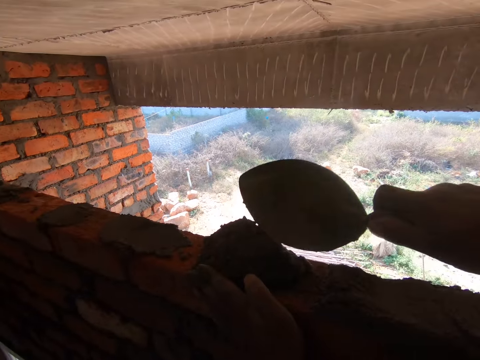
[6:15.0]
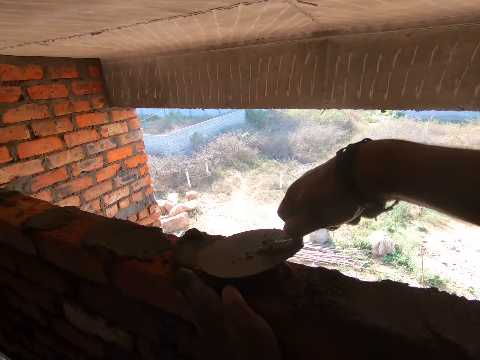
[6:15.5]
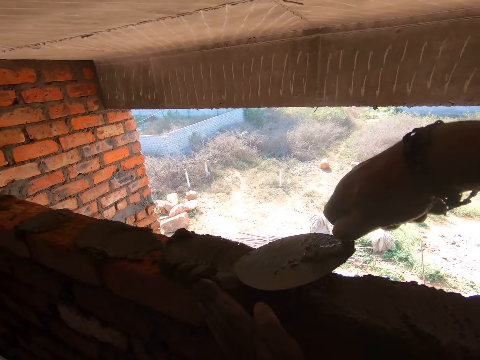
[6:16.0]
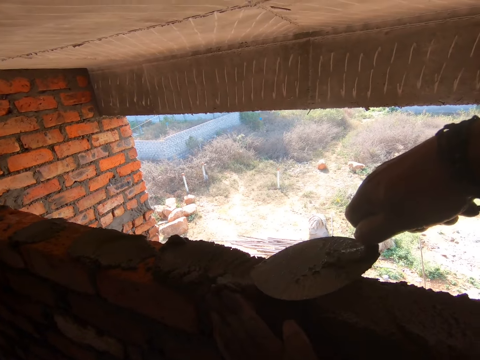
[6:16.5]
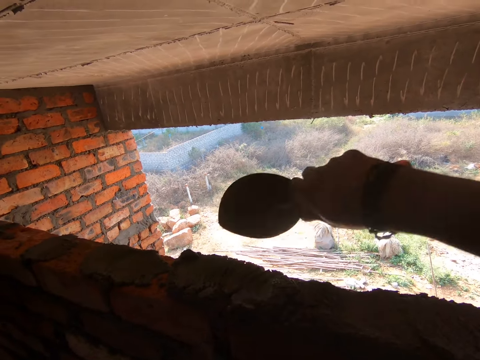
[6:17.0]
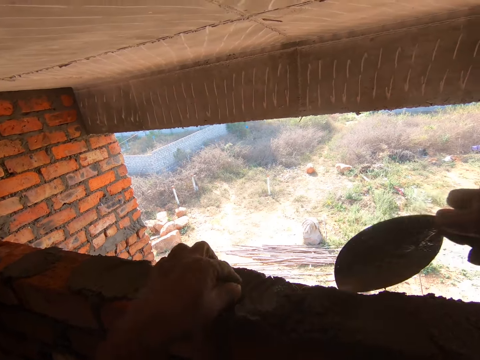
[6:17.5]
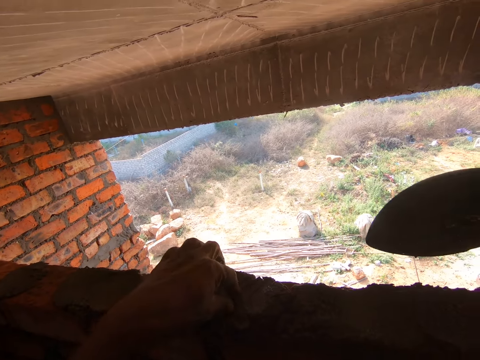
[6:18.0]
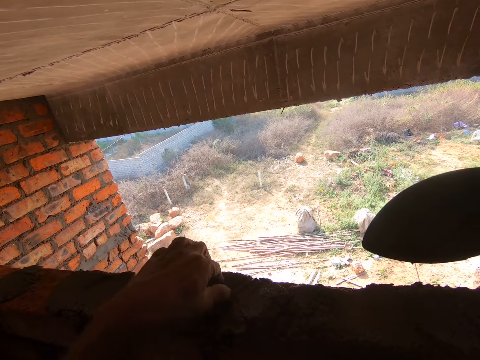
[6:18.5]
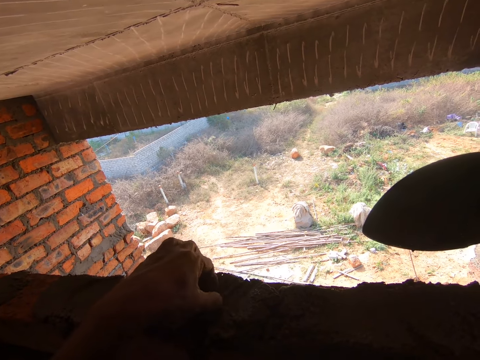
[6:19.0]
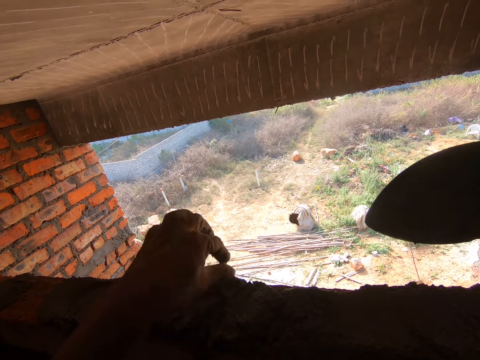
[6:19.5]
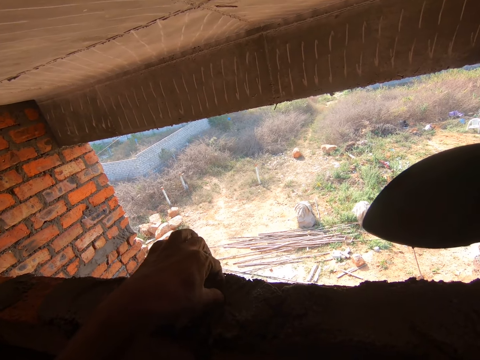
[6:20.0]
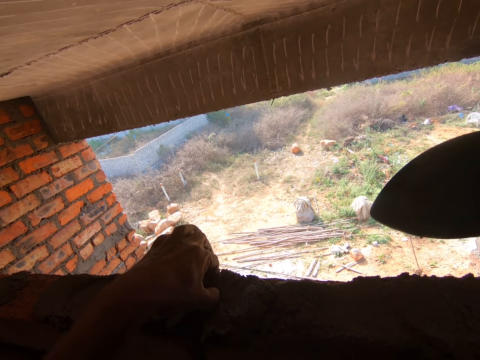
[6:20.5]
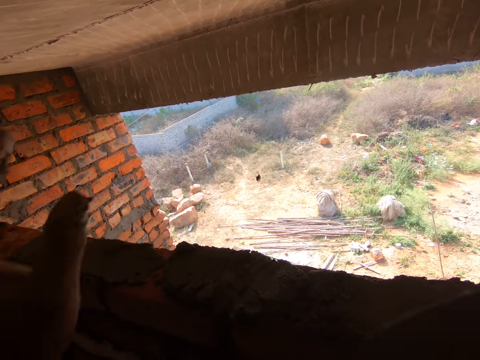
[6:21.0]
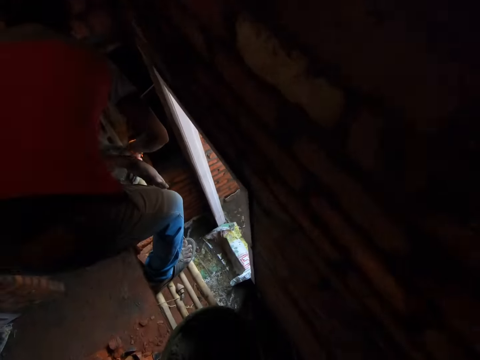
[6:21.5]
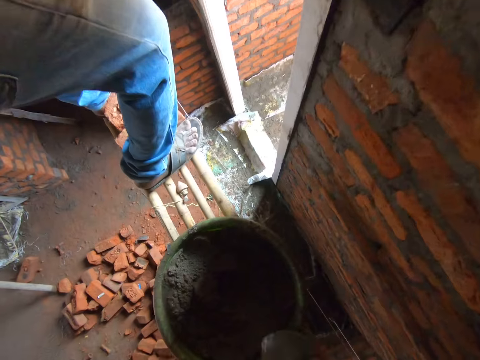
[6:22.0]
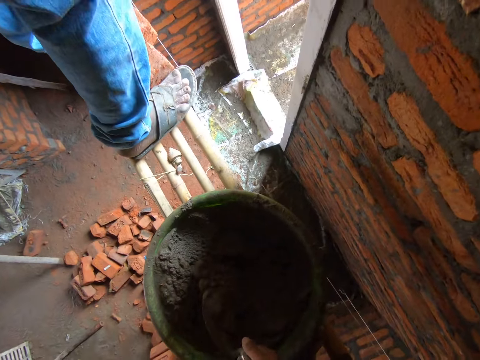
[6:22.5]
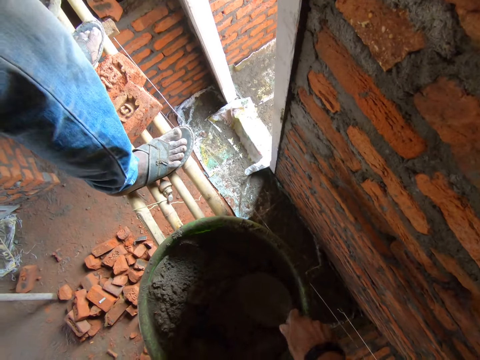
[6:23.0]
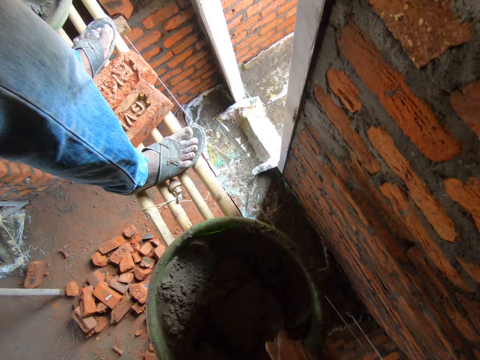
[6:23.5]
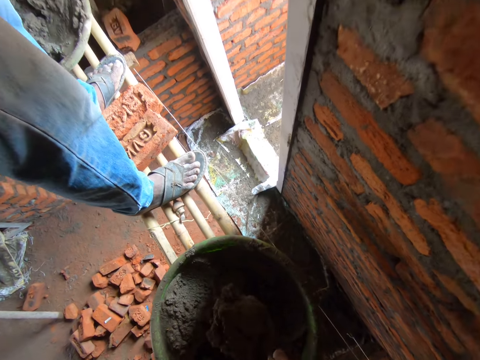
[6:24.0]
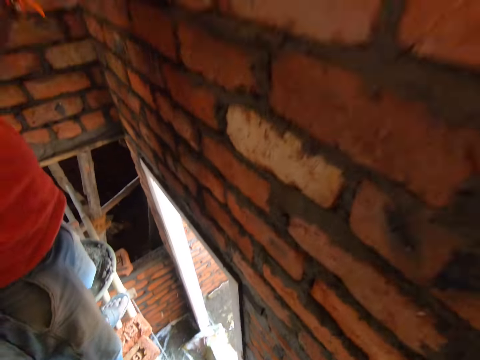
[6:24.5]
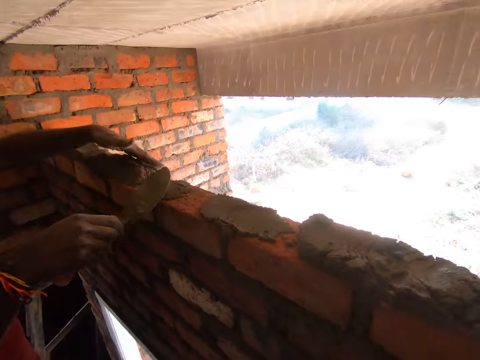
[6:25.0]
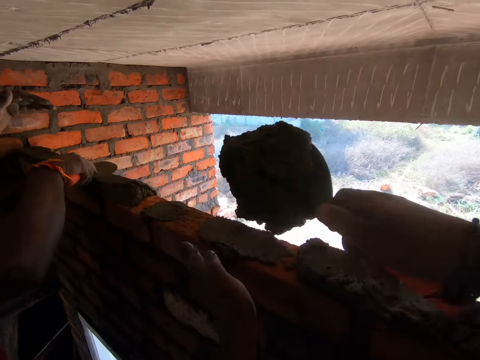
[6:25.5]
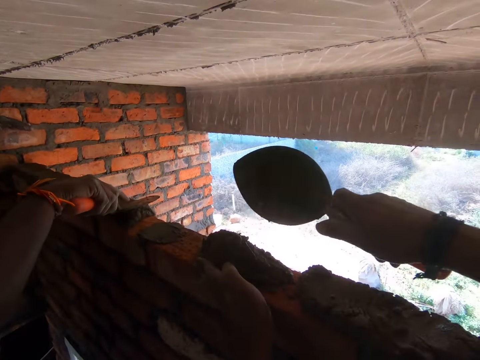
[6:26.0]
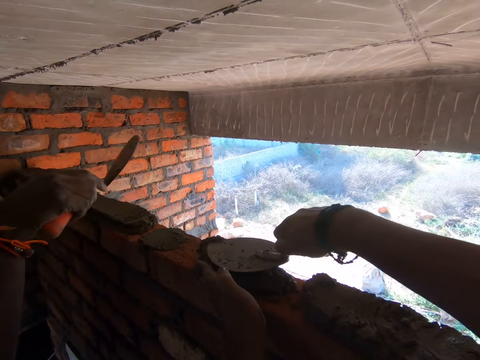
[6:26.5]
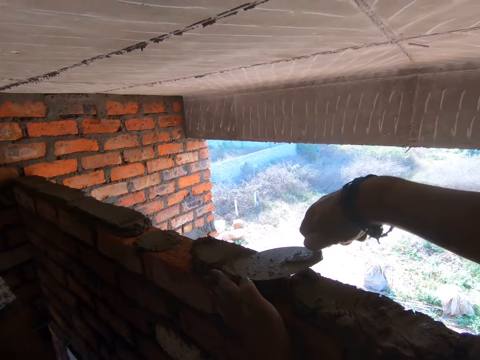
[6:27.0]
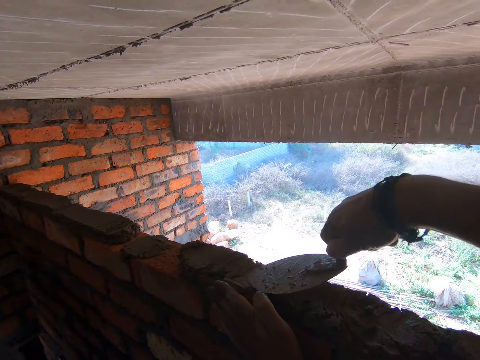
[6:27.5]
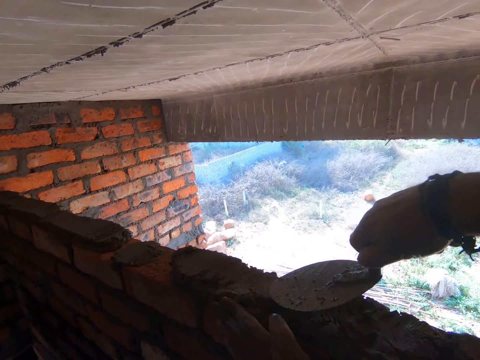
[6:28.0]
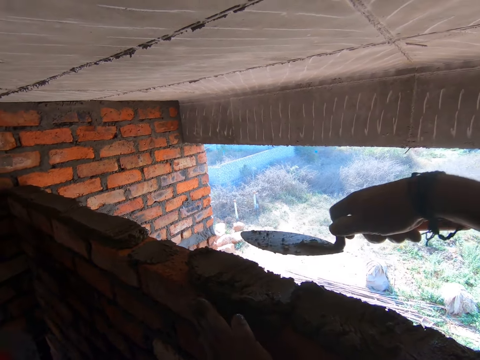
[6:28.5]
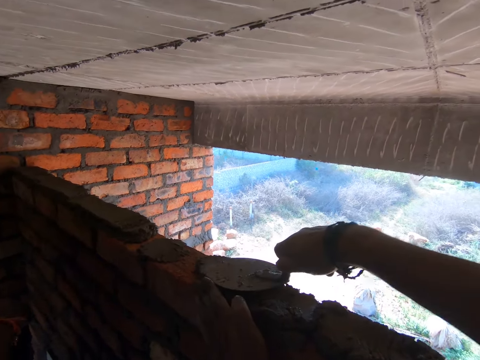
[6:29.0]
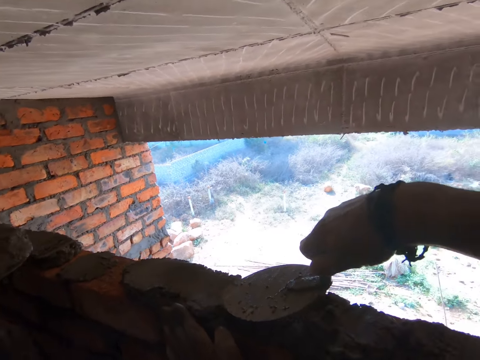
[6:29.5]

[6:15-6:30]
The camera wearer constructs the wall with cement. They pour mortar on the blocks and level the mortar using a trowel. They pick a stone from the mortar and throw the stone. They scoop the mortar using the trowel. They construct the wall with the cement and level the mortar using the trowel. A person levels the mortar using a trowel.

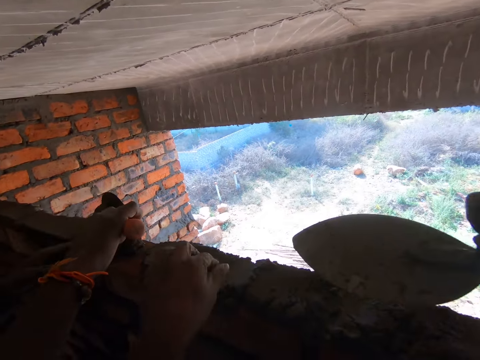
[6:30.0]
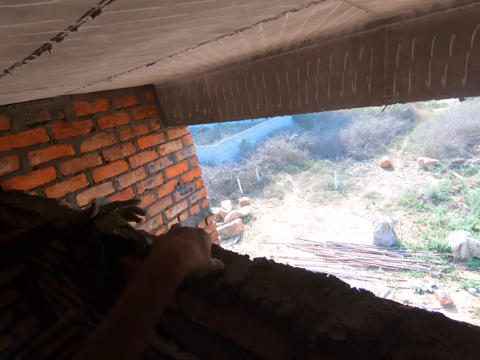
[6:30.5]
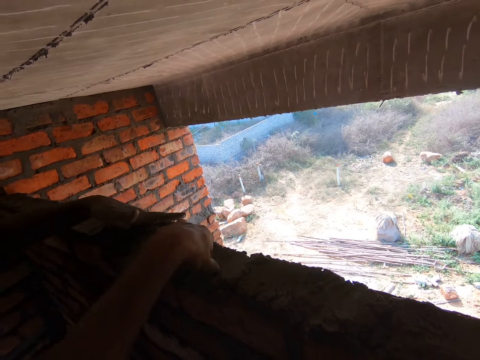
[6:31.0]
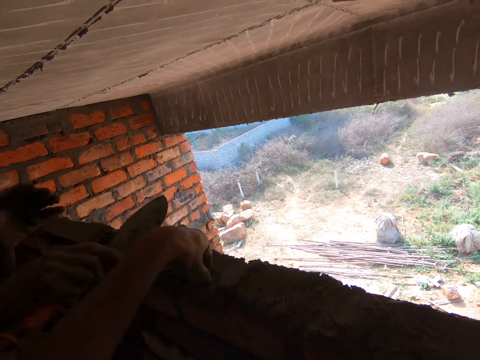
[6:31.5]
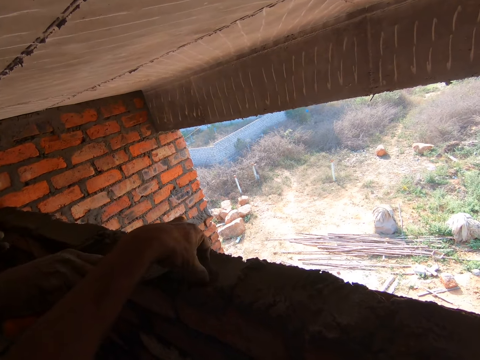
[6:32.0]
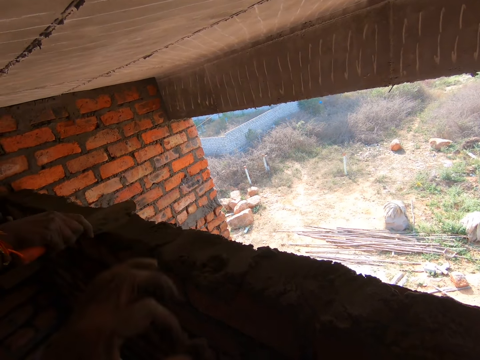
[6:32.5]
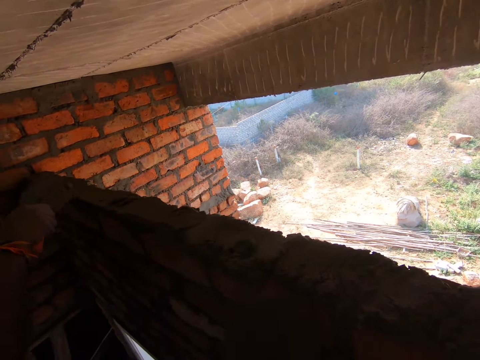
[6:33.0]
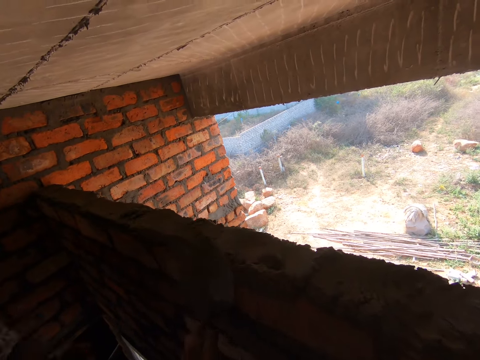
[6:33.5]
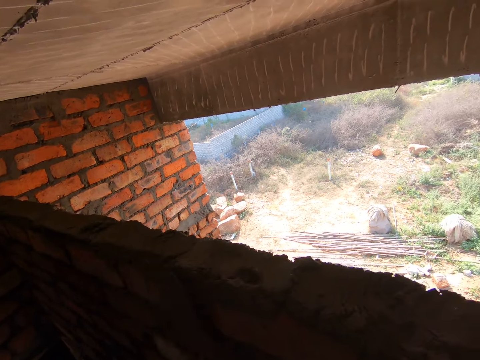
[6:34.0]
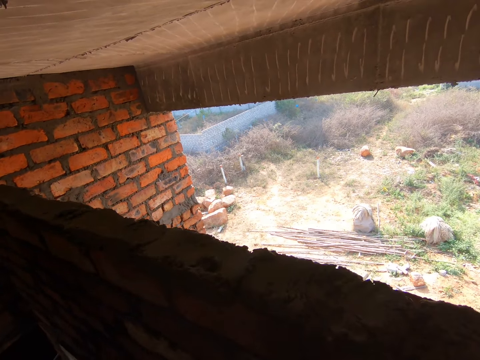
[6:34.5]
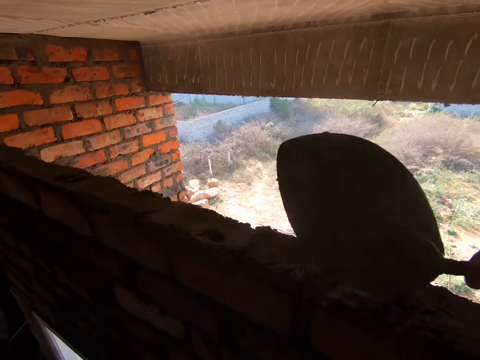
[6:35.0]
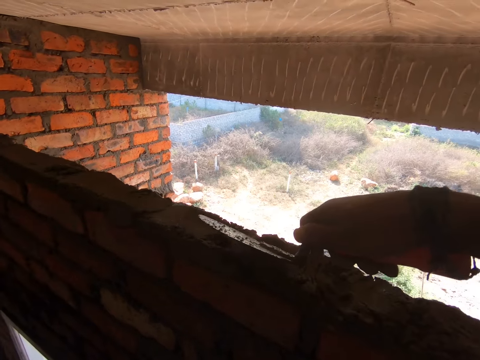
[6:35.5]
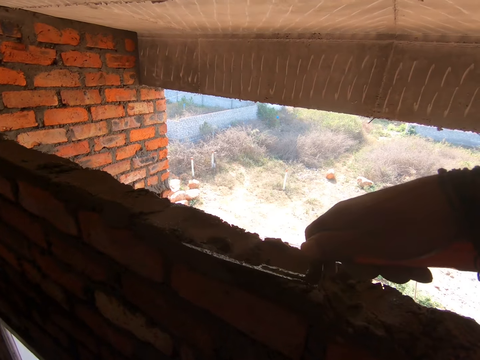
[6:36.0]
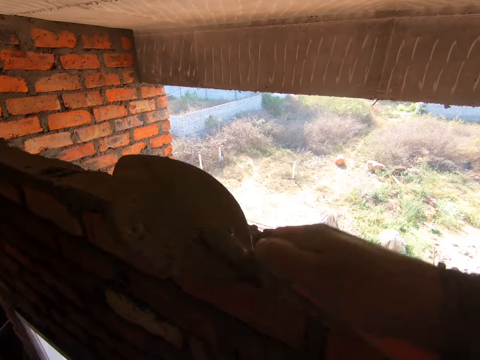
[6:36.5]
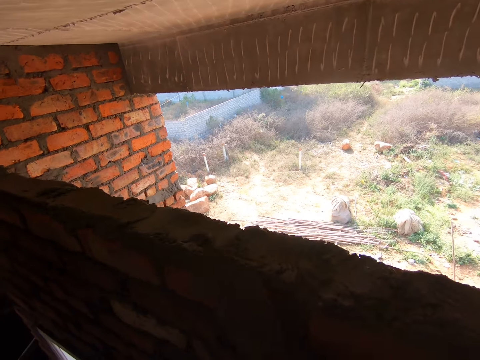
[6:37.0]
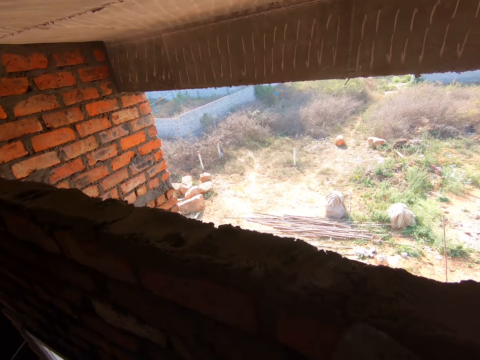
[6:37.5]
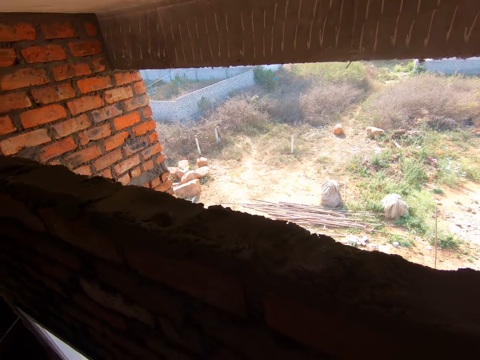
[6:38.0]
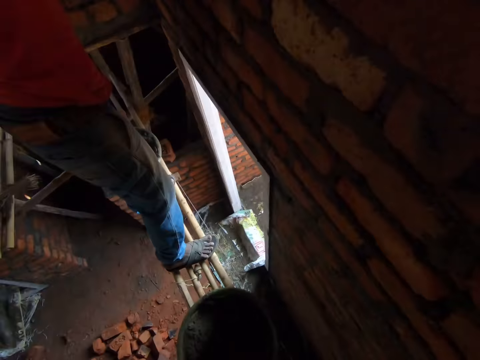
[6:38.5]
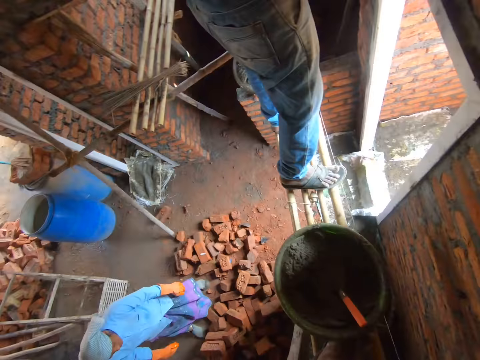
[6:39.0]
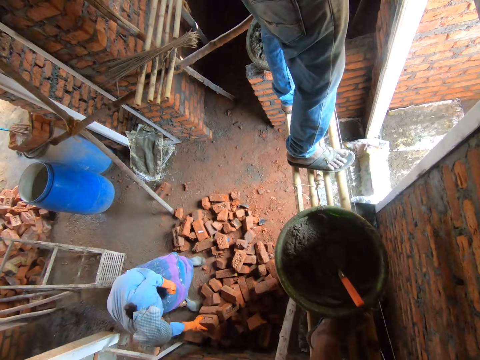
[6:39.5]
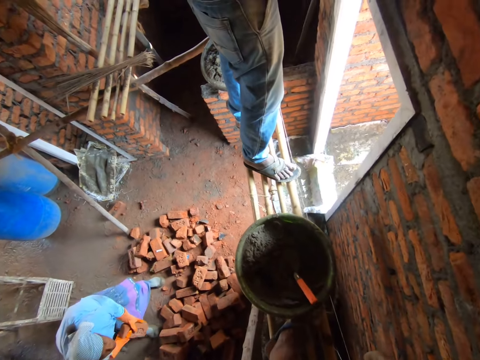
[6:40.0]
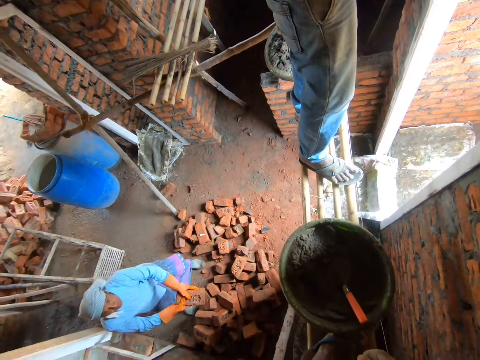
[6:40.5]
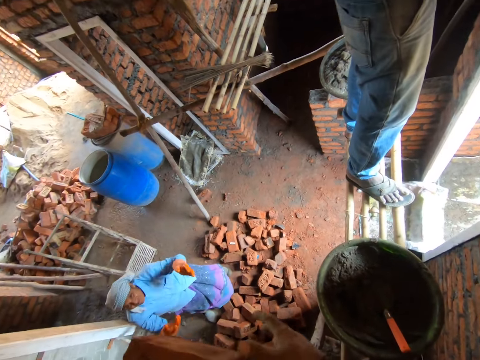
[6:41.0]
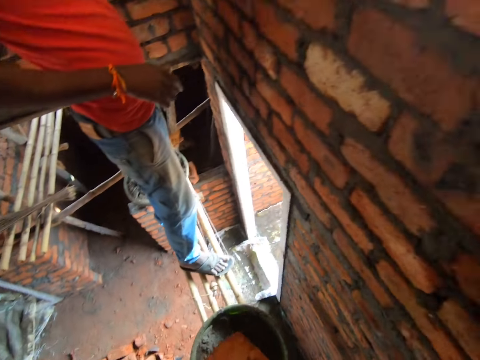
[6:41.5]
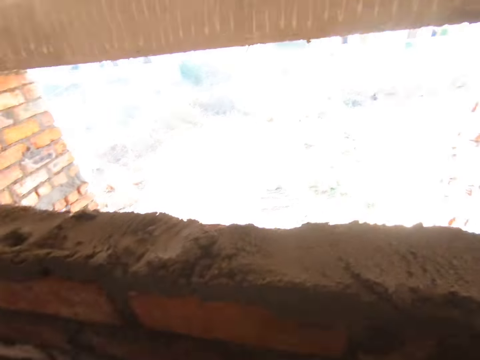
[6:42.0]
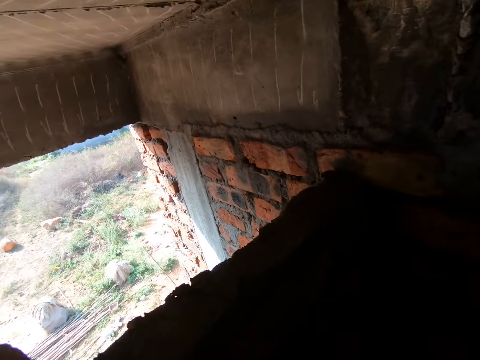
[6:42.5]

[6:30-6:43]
The camera wearer drops the trowel in the bucket. A person holds a brick and throws the brick to the camera wearer. The camera wearer picks up the brick.
